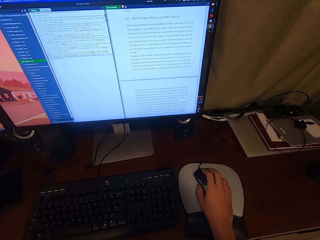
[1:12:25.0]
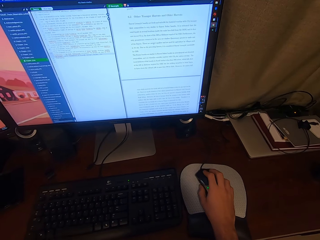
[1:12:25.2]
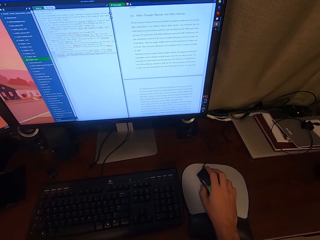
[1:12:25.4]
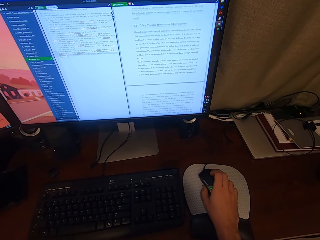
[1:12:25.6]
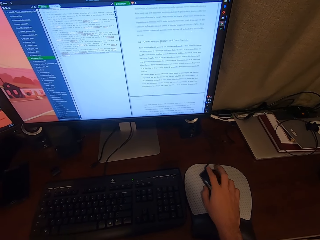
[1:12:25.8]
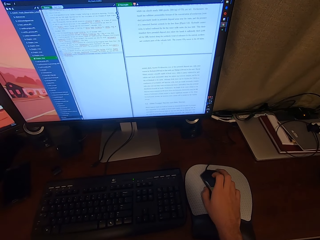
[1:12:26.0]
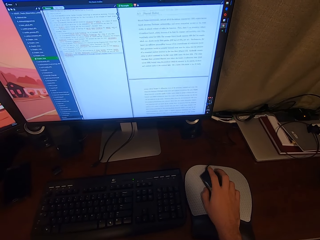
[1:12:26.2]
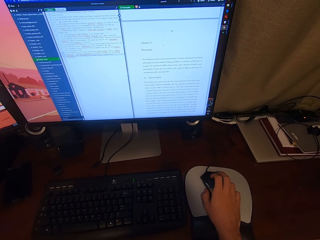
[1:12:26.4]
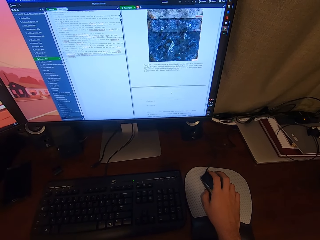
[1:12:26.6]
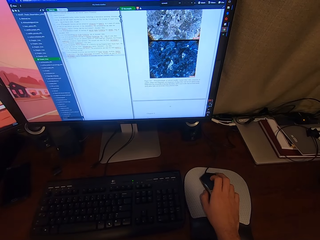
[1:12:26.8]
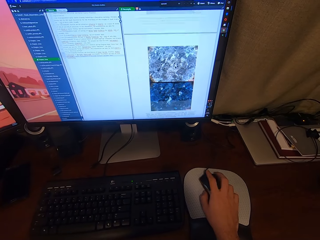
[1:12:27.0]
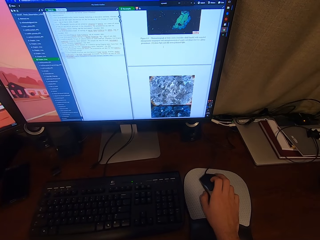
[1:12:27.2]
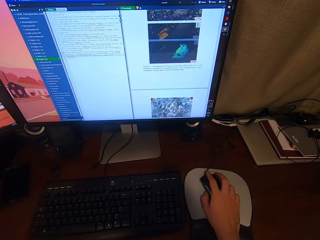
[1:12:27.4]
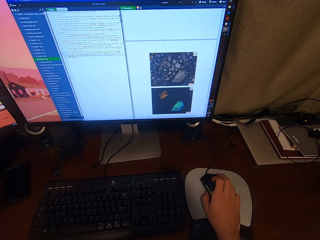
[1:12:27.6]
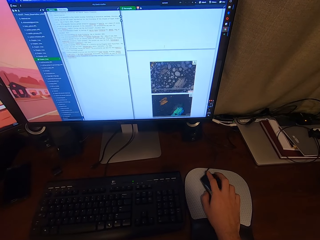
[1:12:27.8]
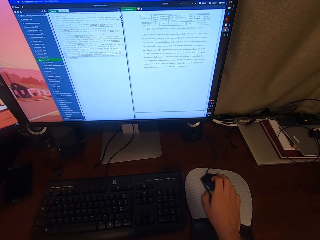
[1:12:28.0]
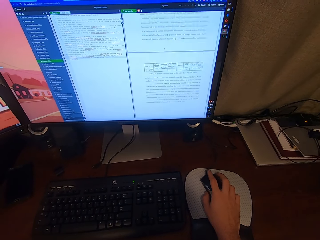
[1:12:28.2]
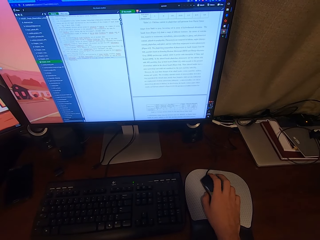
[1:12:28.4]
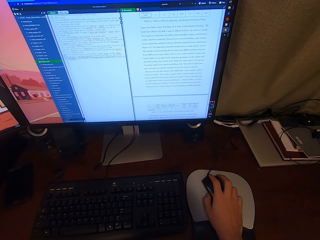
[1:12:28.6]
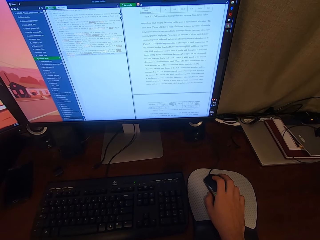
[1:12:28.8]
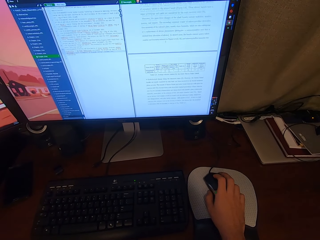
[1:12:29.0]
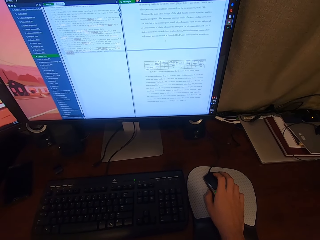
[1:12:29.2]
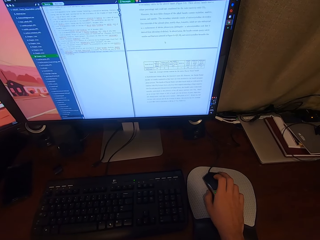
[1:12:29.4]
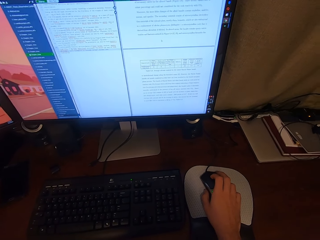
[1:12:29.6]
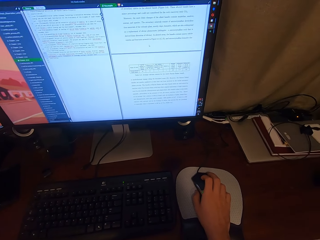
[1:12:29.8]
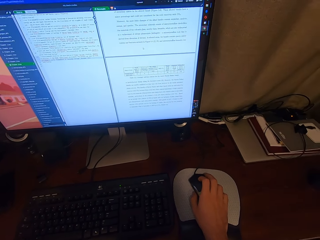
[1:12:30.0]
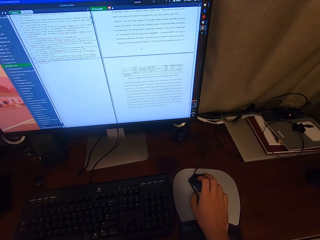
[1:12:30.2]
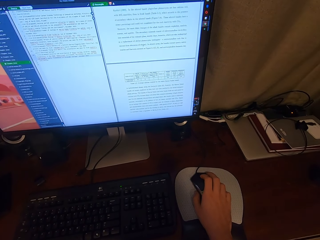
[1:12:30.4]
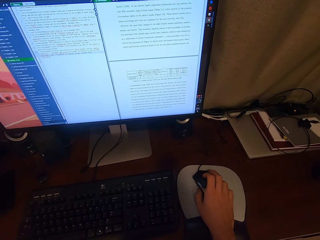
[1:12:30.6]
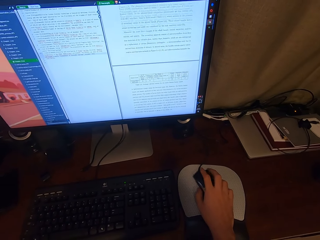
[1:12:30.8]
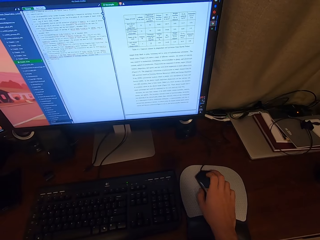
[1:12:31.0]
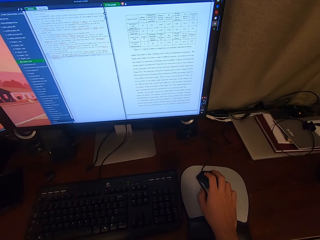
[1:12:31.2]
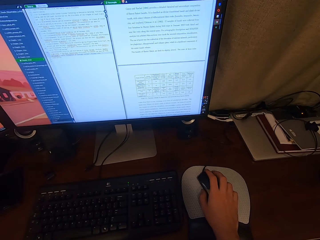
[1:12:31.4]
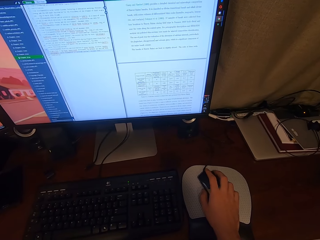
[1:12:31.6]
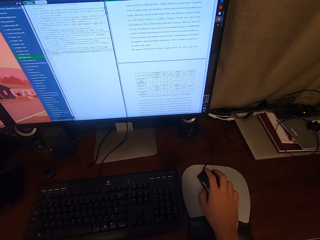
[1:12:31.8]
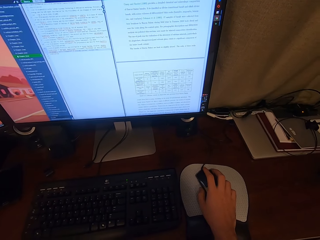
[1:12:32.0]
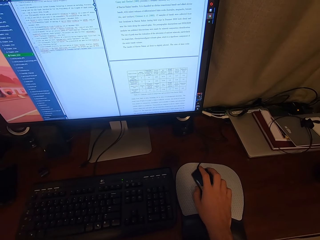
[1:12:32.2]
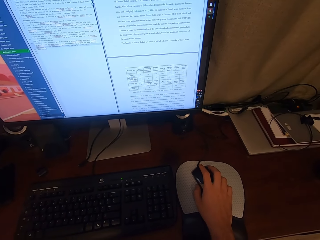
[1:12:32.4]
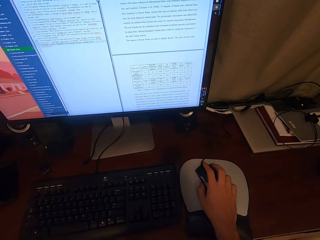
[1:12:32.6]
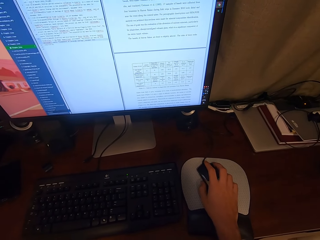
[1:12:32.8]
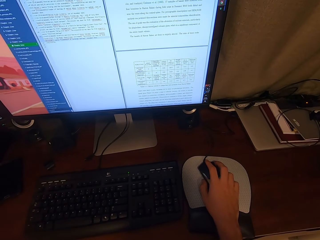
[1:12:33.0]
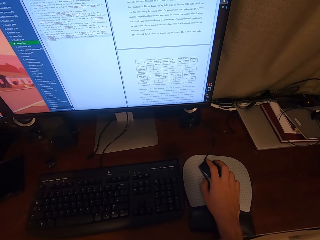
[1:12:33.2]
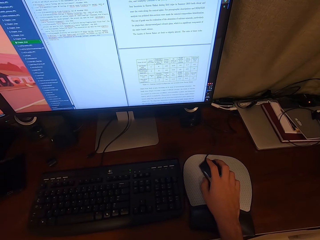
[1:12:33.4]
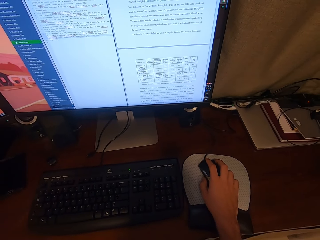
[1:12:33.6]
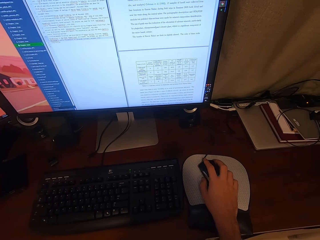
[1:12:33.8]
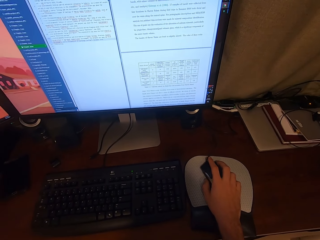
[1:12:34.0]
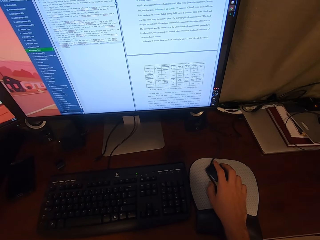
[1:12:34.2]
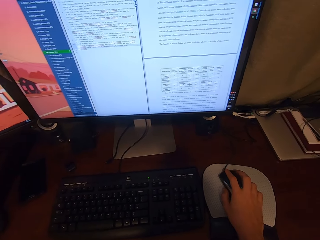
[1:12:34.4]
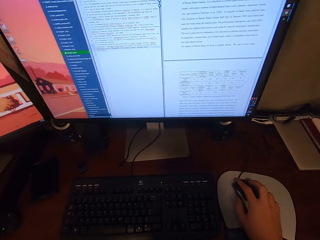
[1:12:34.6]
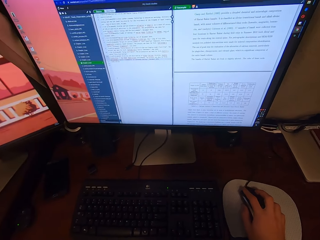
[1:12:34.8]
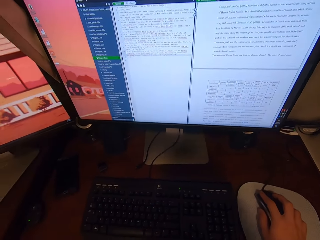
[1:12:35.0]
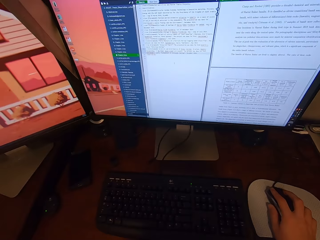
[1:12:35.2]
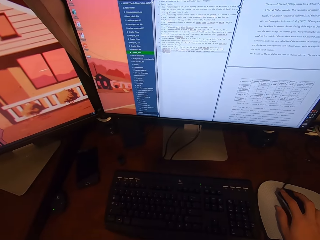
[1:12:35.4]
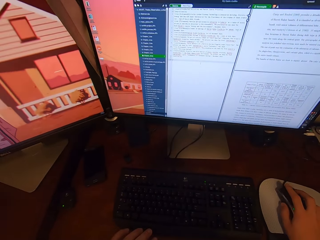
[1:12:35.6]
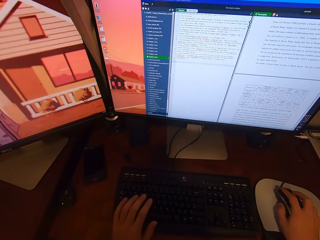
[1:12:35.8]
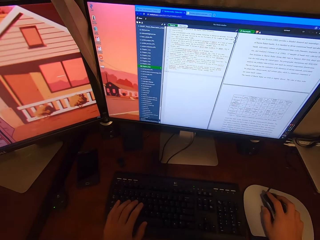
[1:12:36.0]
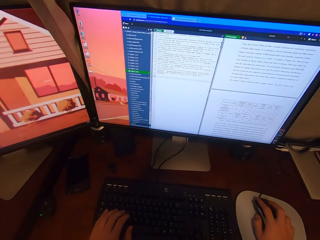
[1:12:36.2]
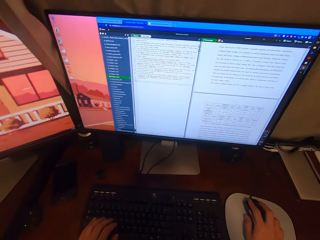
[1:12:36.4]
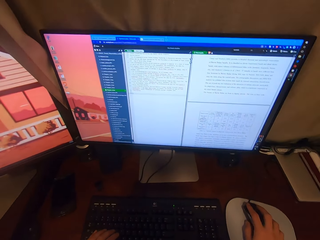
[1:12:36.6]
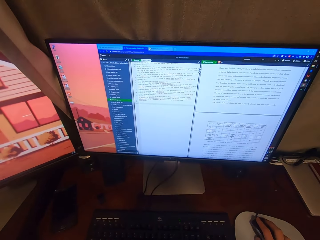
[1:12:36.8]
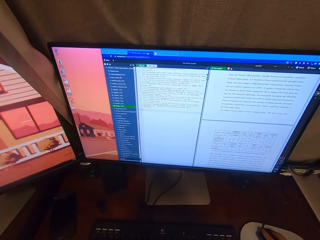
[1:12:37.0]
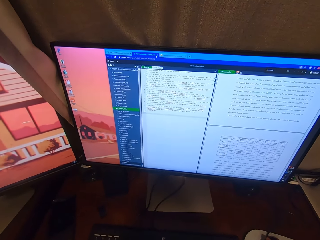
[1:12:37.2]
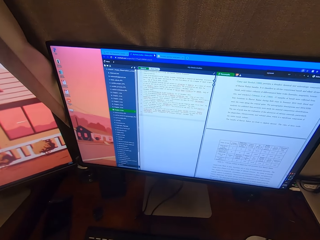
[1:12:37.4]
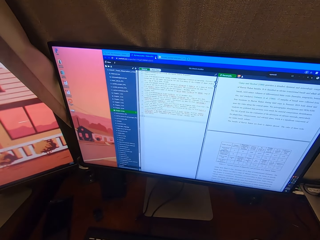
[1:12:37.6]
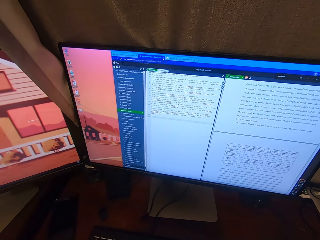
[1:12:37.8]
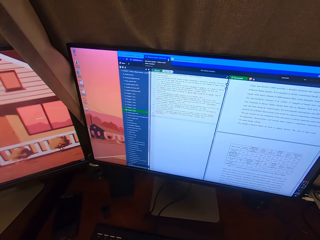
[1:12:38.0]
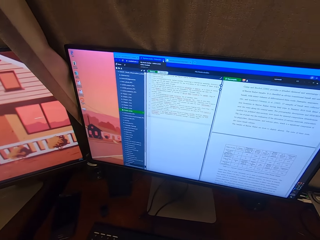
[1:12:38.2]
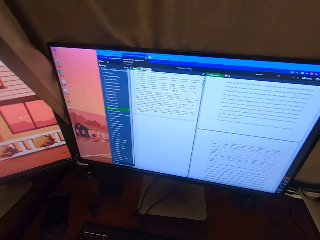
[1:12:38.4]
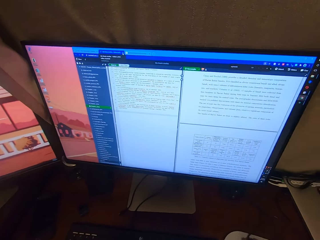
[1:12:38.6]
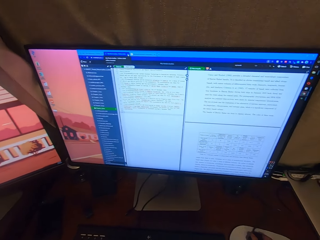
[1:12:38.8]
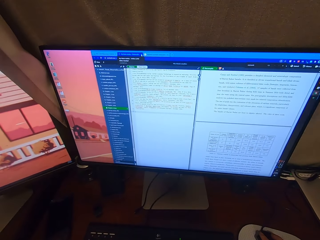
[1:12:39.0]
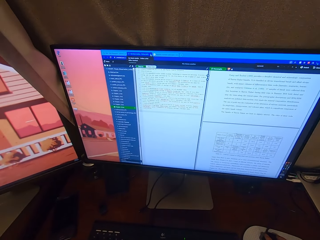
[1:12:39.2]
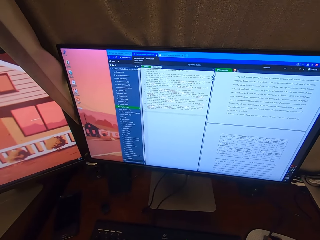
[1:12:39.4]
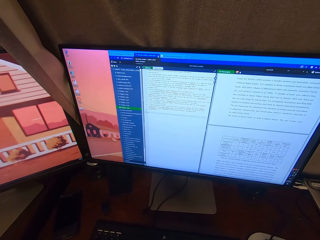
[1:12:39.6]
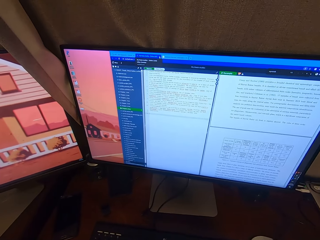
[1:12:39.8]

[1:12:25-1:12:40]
The camera wearer adjusts a mouse on a mouse pad. He touches a keyboard with his left hand. He types on the keyboard with his hand. He operates a desktop with the mouse.

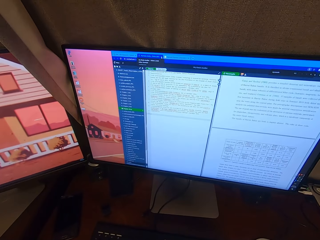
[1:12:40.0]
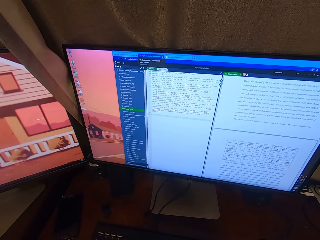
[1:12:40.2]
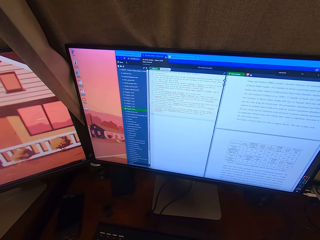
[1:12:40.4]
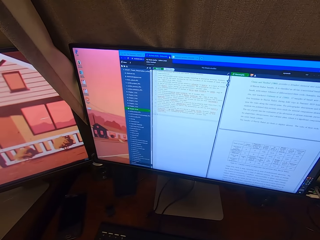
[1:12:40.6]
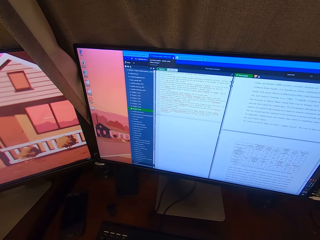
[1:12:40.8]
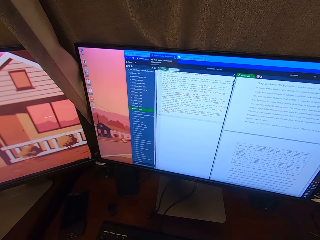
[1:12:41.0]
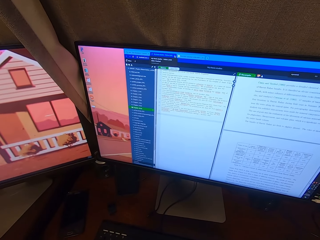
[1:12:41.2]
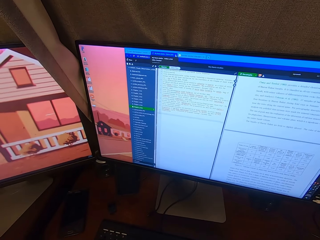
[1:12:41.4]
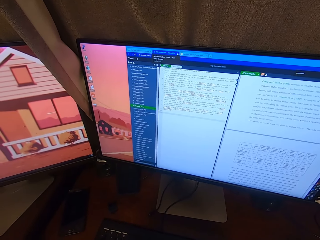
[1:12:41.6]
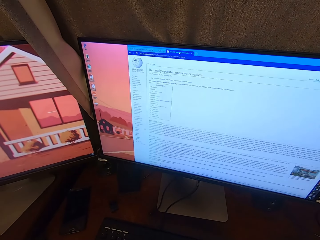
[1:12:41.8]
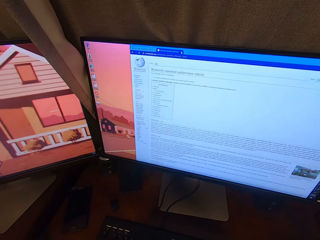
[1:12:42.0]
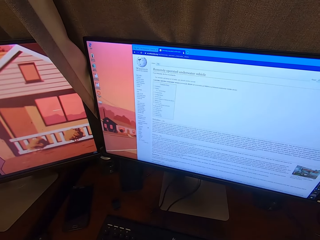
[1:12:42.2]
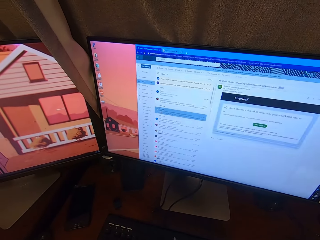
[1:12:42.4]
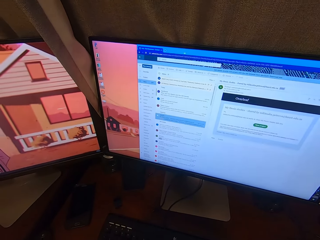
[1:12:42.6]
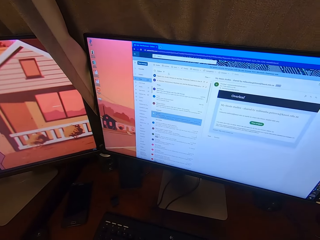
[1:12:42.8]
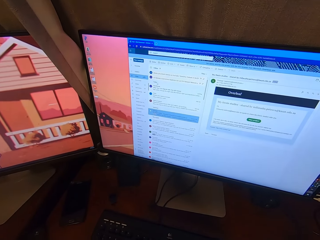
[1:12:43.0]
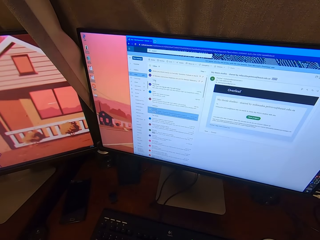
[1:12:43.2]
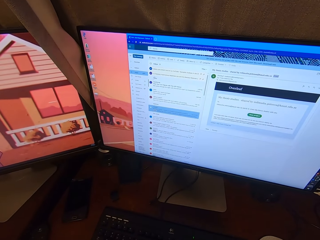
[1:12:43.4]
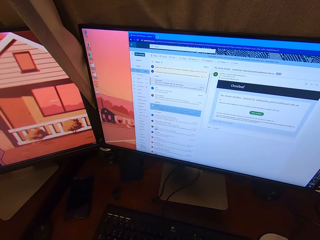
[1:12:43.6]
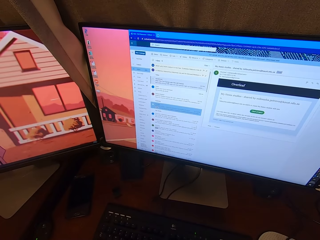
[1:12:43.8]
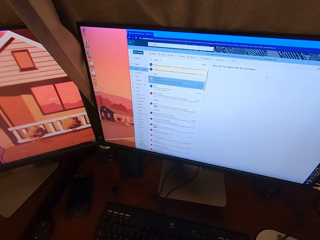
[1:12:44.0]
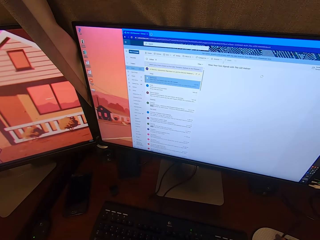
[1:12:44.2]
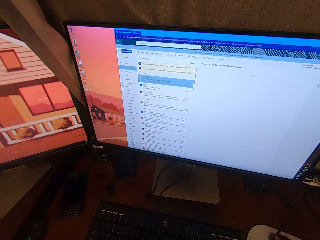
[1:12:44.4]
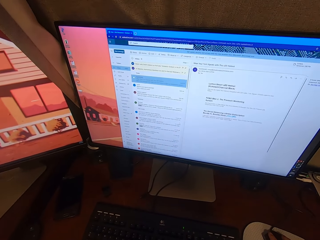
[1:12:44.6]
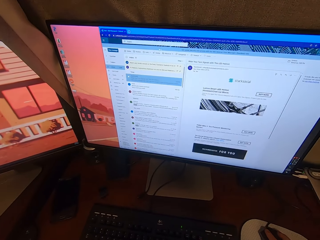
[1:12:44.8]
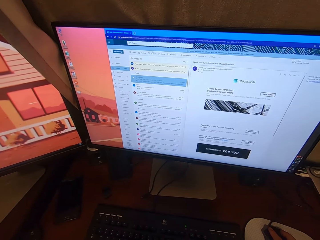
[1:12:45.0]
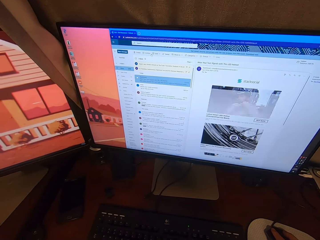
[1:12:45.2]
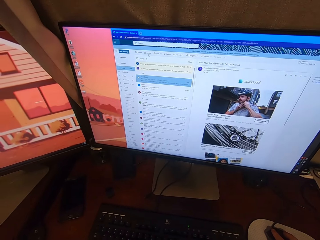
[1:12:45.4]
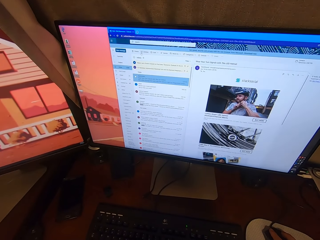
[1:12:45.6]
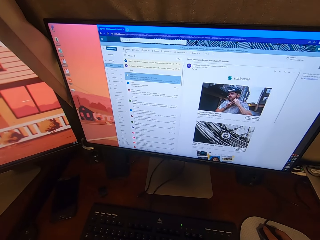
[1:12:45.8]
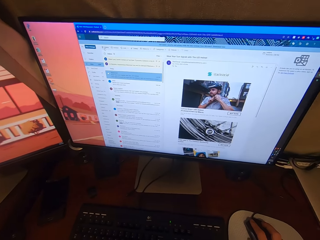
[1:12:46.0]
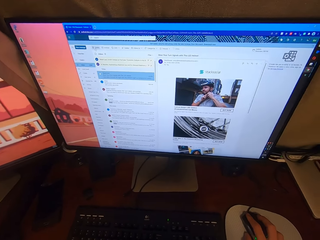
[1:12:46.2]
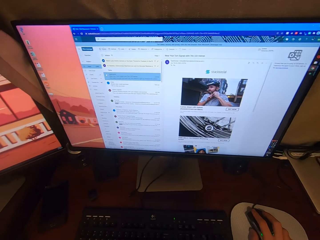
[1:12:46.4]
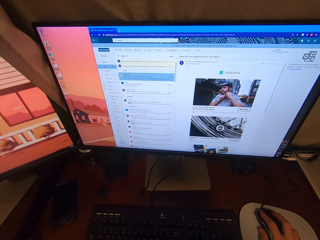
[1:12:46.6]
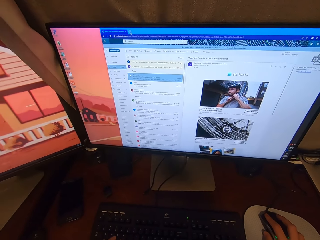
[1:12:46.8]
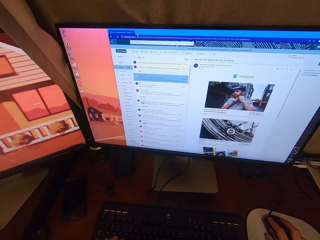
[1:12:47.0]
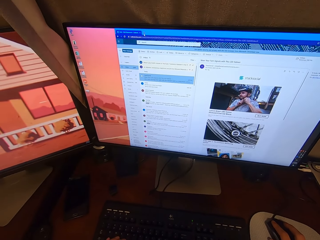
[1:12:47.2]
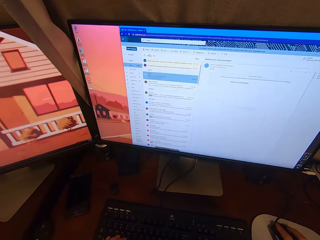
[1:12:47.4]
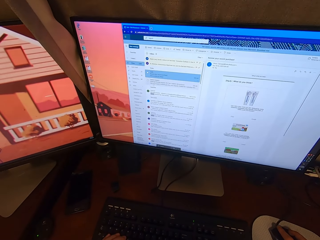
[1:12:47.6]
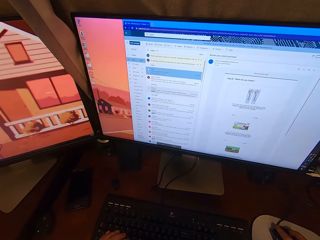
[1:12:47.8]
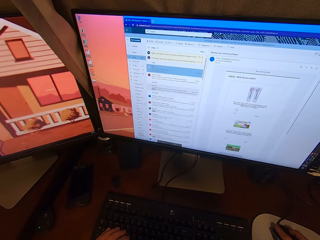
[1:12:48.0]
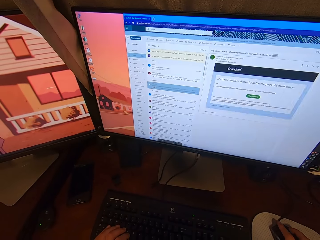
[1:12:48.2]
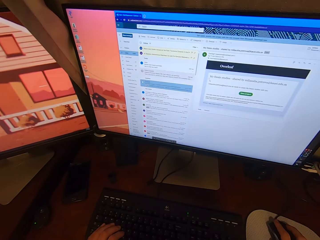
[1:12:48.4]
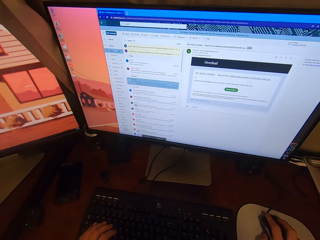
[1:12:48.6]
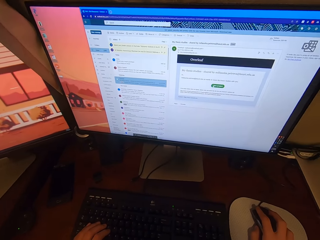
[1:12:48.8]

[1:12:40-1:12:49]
The camera wearer looks around a room. They operate a desktop with a mouse.
